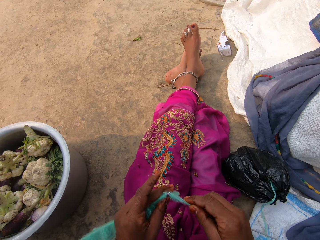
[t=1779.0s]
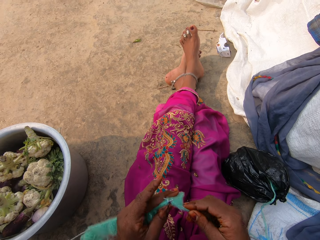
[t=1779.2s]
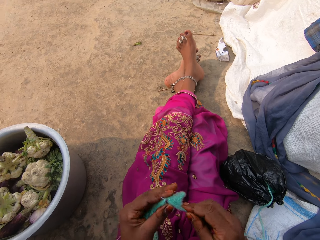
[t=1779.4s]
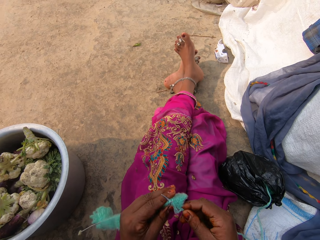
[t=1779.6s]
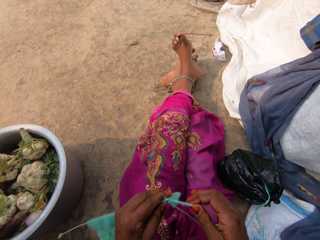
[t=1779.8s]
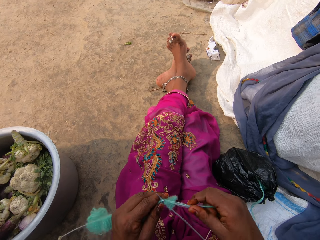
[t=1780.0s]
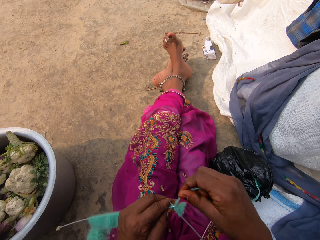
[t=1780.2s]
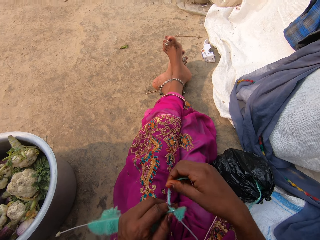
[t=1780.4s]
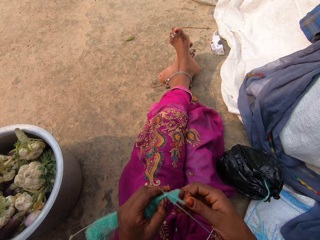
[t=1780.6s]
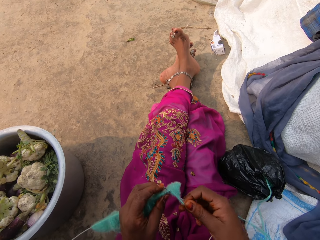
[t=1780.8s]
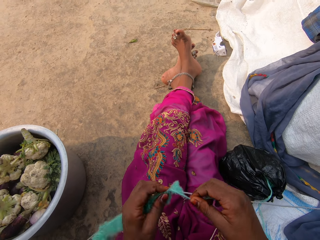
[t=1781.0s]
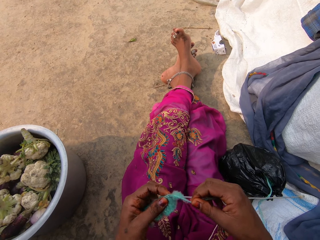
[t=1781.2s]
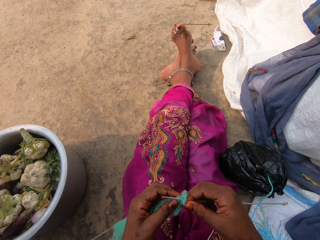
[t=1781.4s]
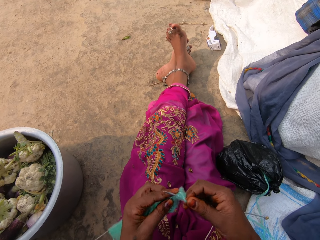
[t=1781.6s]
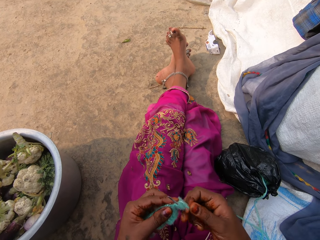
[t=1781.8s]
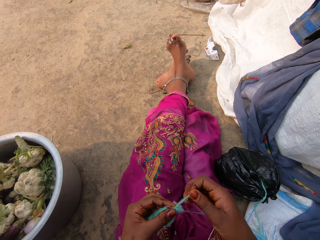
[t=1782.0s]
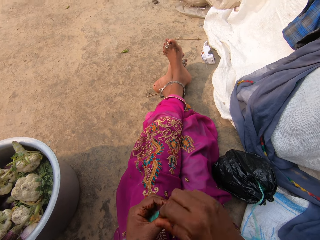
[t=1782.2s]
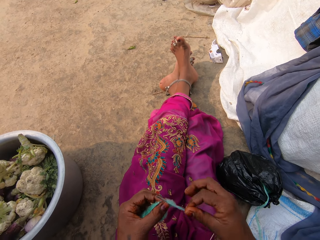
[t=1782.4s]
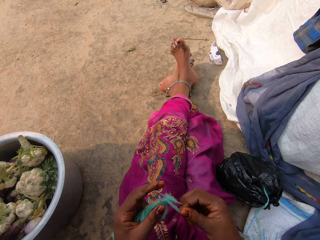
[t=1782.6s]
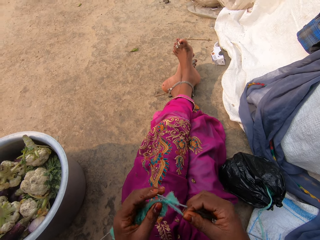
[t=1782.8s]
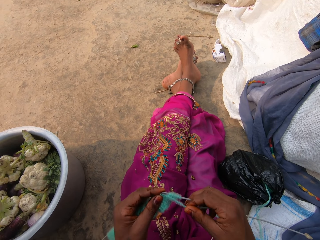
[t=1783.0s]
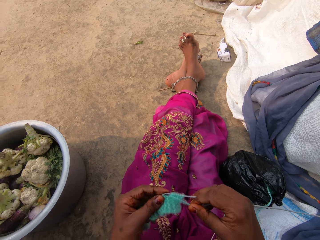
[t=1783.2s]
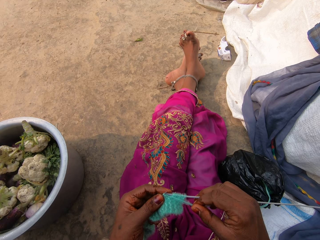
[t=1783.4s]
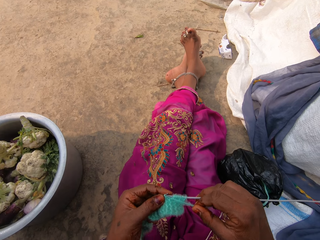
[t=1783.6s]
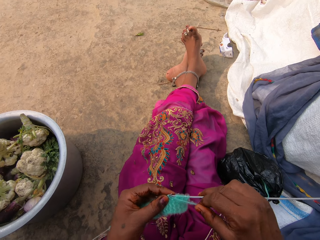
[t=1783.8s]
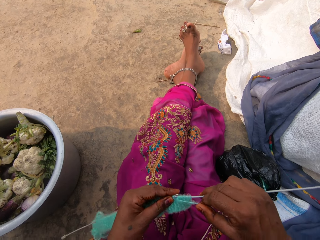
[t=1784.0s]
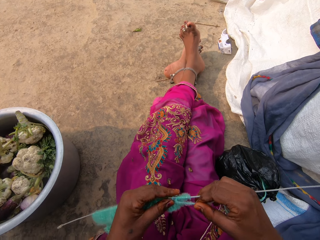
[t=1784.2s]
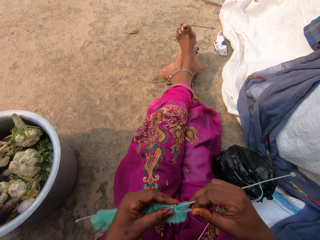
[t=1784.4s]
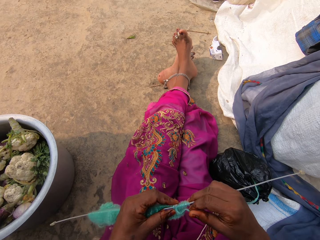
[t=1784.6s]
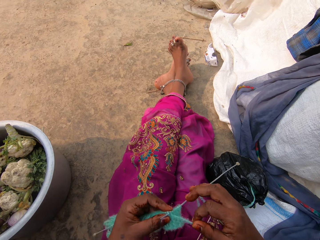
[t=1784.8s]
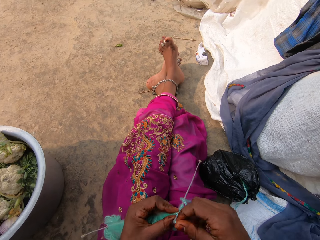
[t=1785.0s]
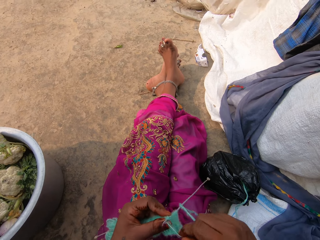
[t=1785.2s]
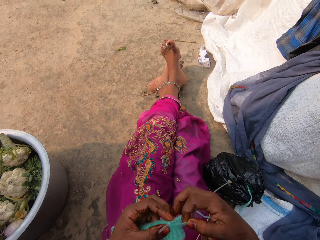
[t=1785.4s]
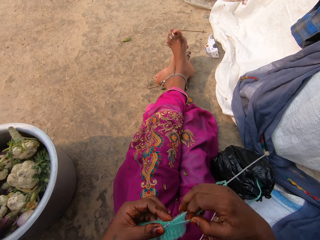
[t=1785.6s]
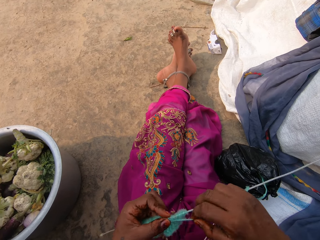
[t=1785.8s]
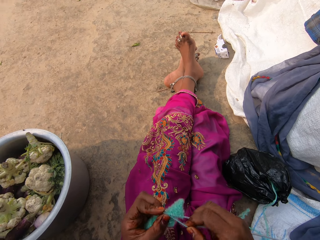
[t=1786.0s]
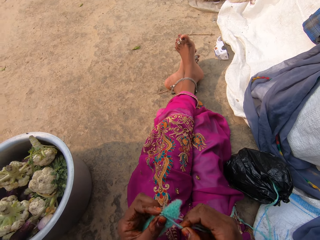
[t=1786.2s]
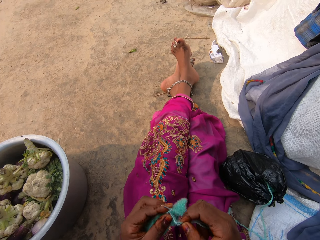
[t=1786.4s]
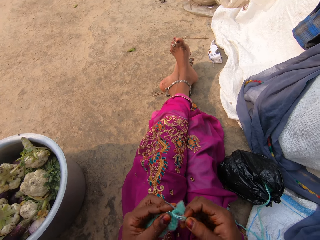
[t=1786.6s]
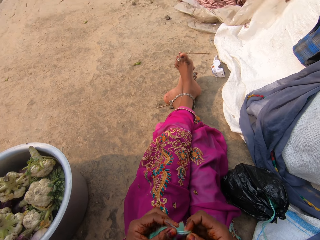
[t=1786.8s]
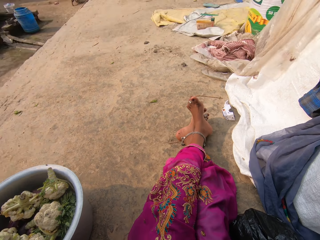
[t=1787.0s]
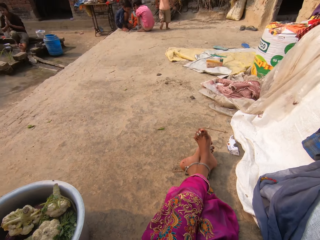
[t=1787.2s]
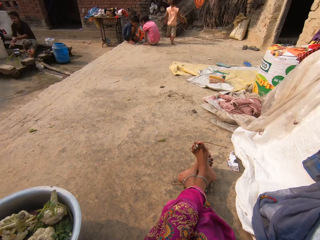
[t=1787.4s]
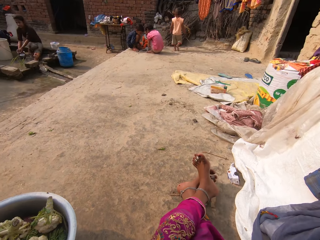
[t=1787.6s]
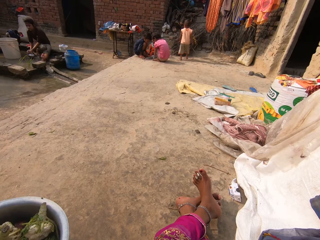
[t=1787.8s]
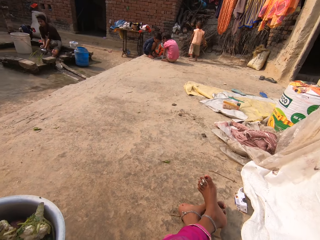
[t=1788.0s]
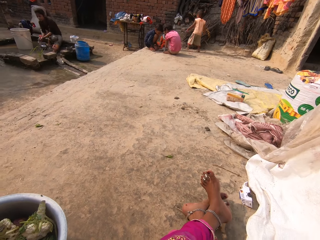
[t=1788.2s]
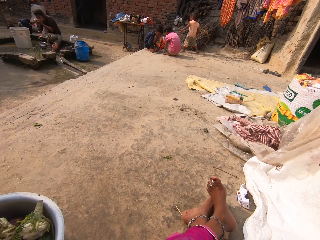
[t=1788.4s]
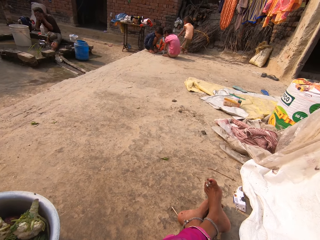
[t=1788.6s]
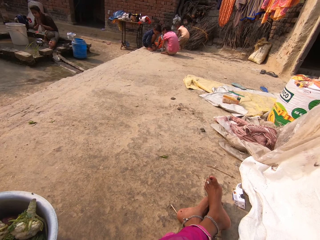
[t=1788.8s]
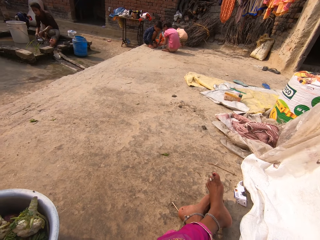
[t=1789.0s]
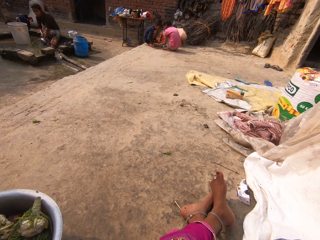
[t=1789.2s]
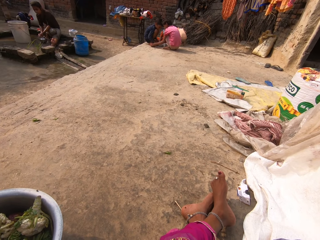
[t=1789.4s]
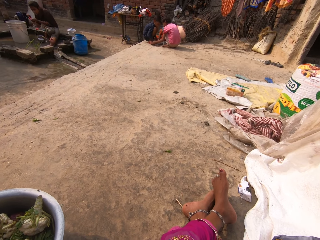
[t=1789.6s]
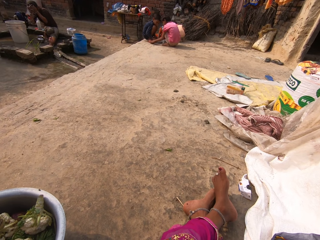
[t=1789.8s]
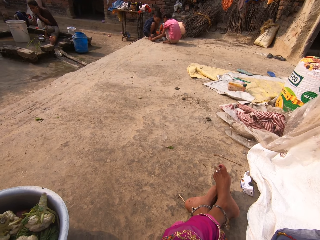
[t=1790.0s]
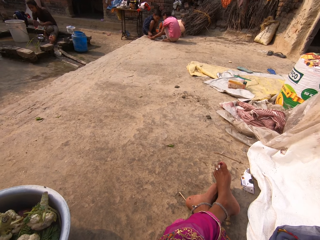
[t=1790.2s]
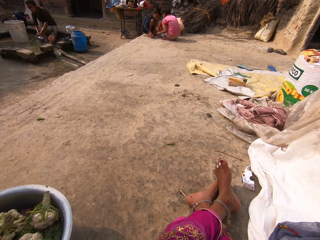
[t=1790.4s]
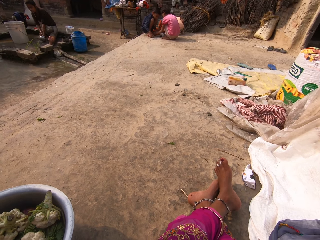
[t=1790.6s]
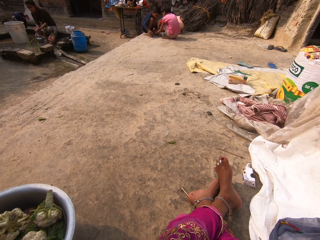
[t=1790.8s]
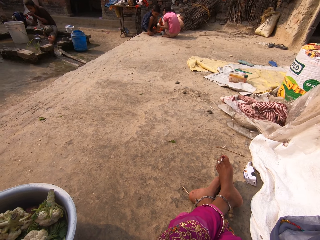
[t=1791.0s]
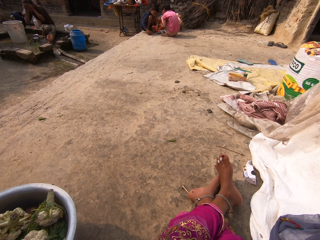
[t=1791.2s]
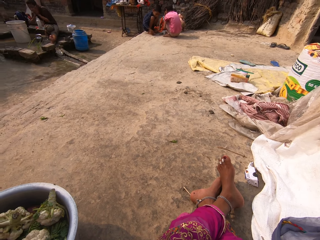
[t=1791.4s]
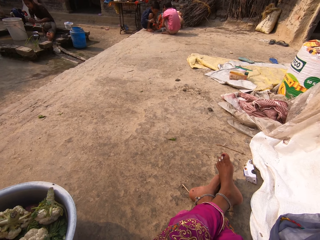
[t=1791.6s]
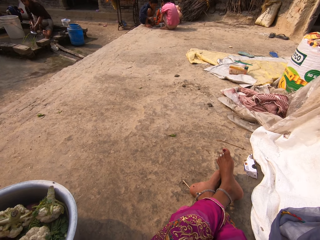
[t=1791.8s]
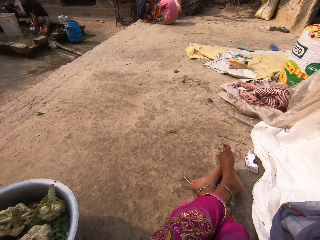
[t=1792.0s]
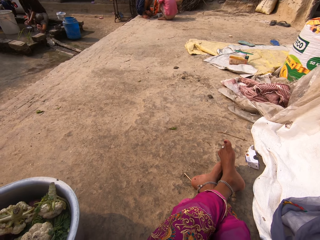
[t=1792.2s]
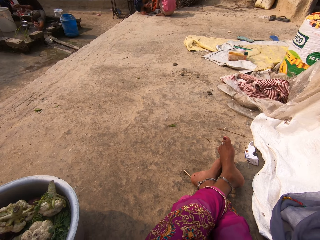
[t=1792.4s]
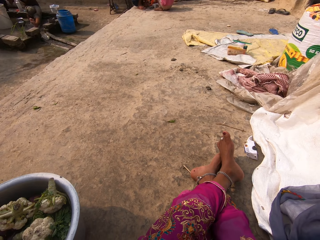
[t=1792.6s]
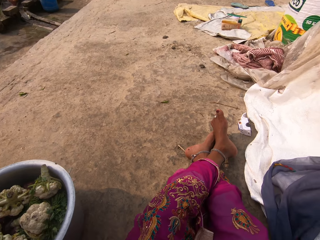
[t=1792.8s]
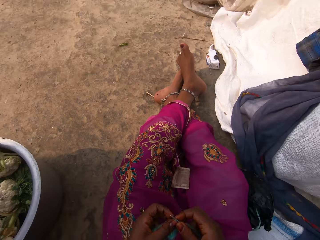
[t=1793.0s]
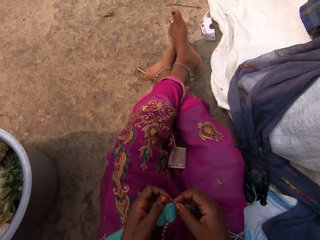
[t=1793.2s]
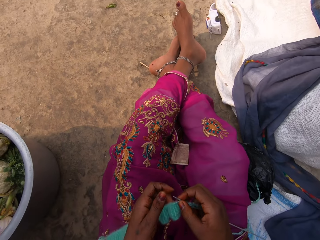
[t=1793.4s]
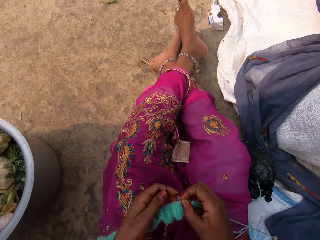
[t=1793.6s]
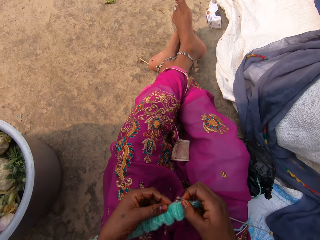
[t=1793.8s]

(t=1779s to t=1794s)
The camera wearer holds the knitting needle. They knit the fabric. A woman washes her face with water from a stainless bowl.

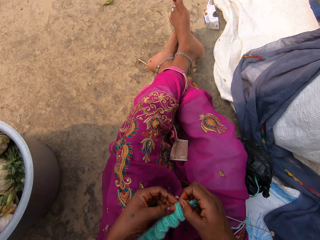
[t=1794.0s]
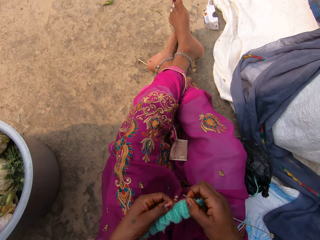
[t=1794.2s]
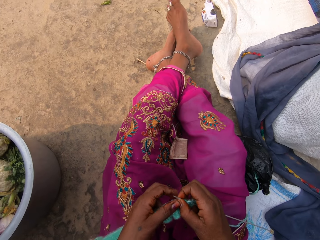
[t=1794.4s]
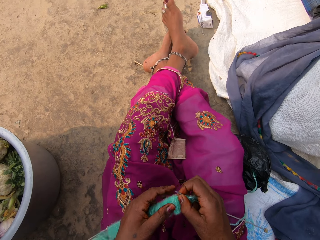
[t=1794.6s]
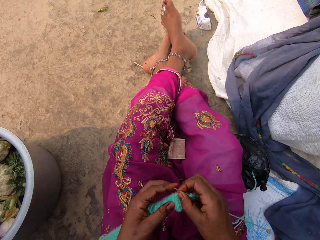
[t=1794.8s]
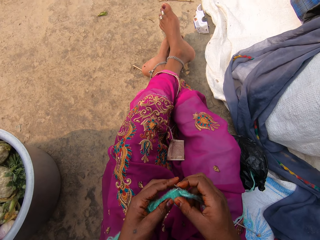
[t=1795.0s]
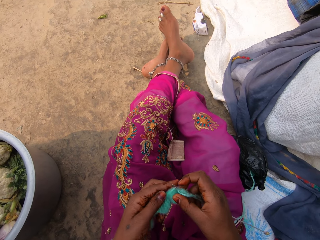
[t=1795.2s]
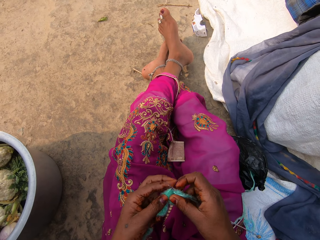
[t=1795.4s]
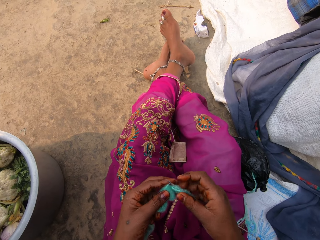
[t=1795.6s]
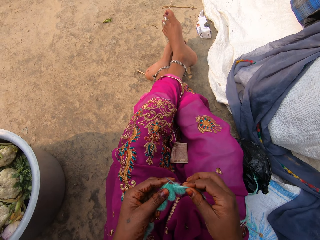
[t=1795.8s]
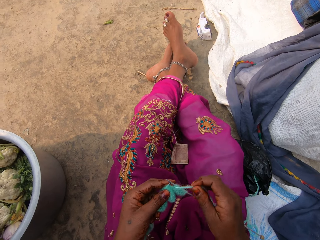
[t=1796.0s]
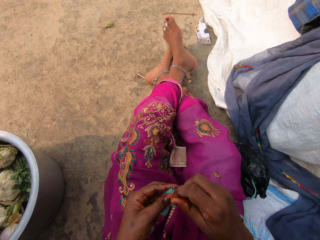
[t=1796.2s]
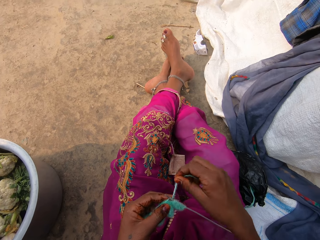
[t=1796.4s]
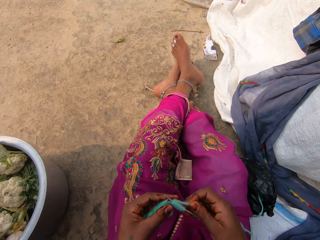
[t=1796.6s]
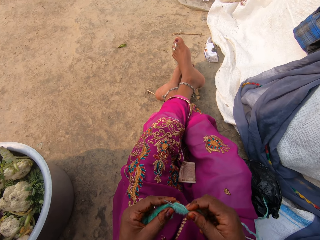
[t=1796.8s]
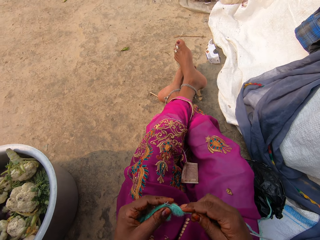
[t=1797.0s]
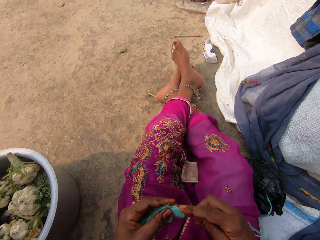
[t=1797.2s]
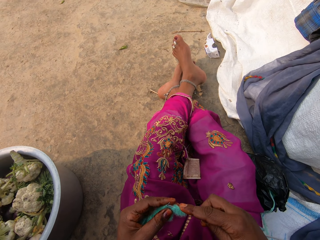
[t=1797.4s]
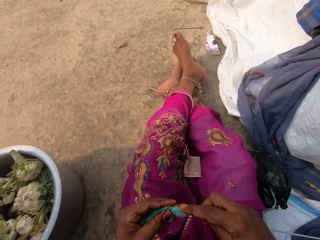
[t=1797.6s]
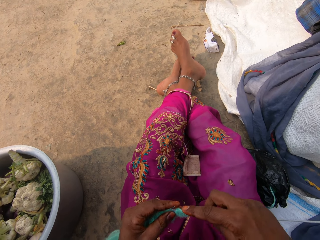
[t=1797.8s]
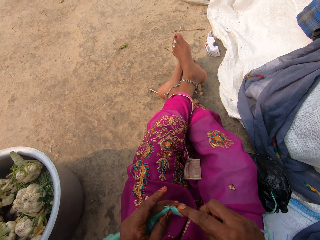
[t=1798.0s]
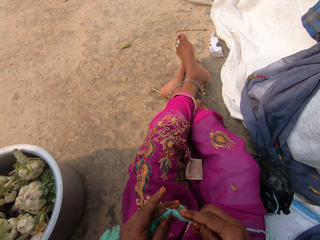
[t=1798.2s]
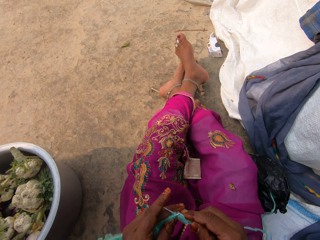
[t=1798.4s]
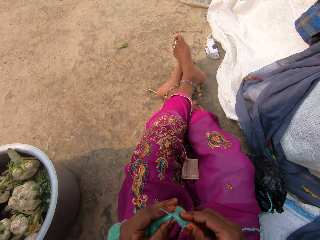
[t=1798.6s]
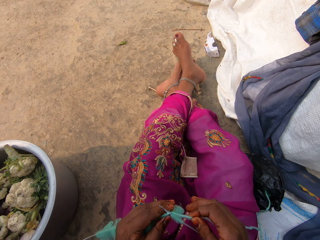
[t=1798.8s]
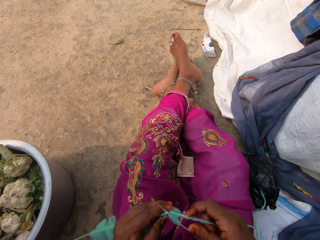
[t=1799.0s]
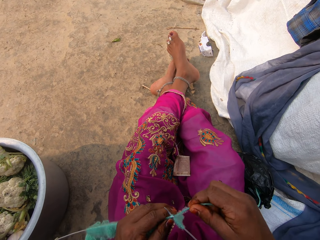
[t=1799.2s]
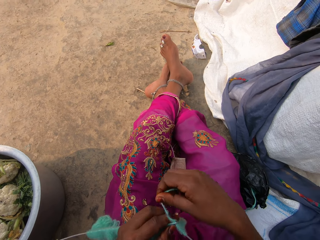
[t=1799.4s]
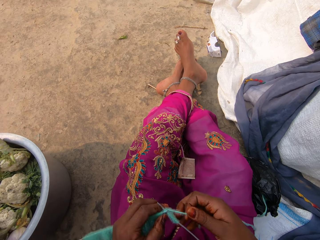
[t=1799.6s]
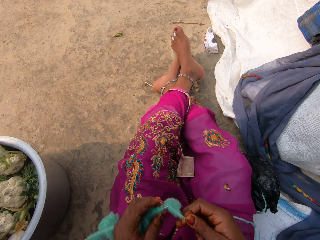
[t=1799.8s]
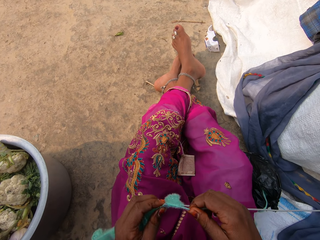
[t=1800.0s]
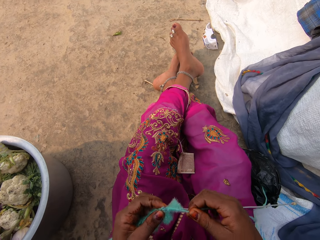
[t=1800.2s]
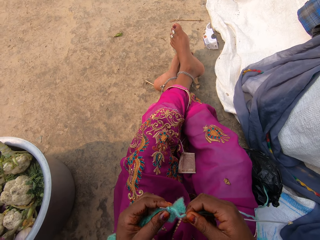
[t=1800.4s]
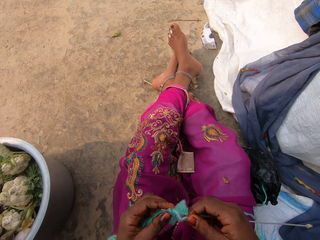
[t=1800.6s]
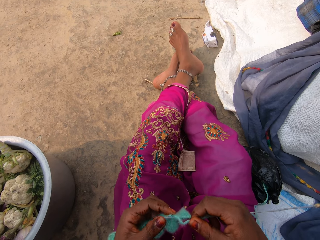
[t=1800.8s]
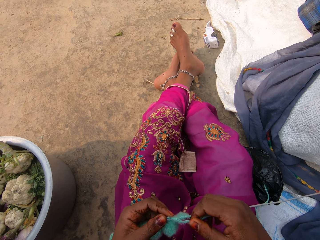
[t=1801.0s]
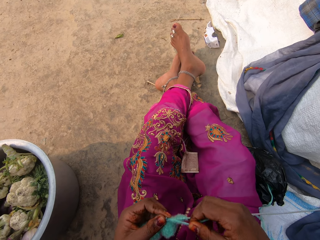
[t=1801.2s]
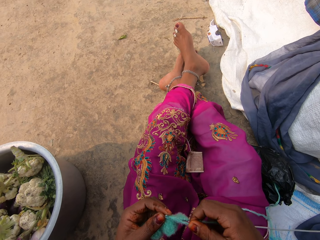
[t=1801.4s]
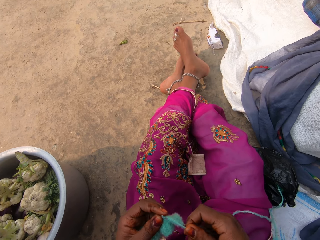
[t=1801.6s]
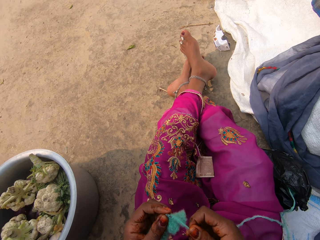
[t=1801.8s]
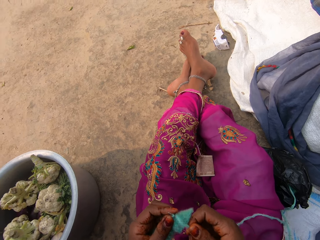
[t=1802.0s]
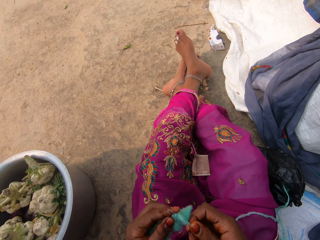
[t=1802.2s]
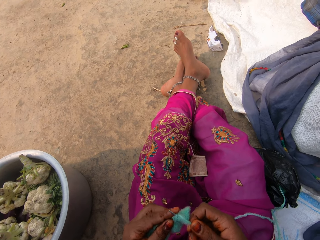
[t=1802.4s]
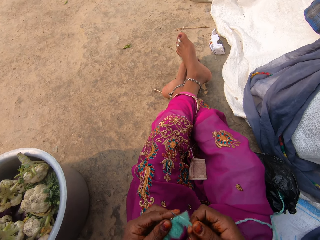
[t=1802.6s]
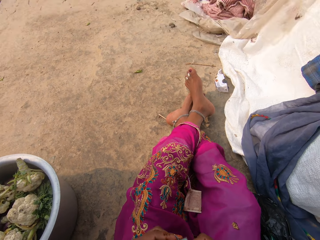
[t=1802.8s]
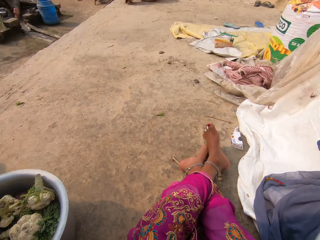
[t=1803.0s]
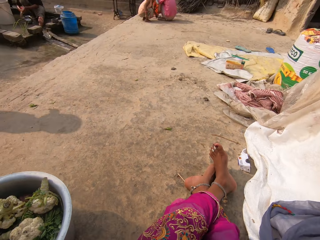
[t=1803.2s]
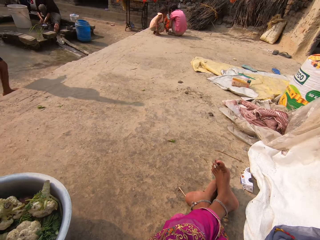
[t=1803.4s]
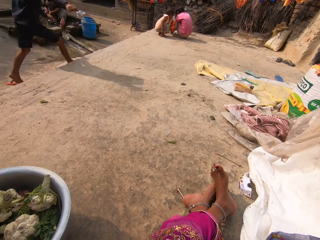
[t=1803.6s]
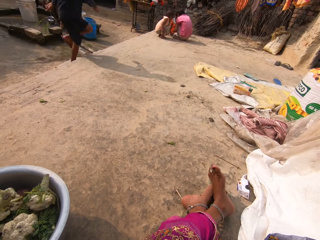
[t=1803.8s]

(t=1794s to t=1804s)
The camera wearer holds the fabric. They hold the thread.
